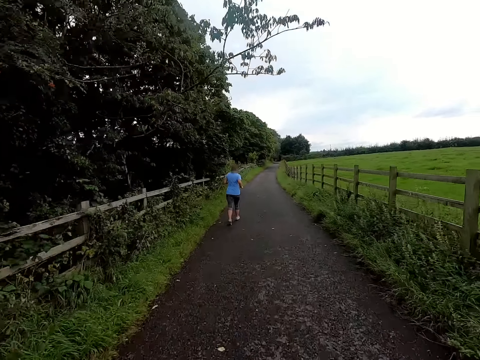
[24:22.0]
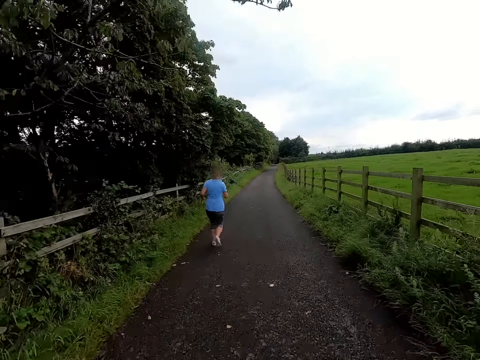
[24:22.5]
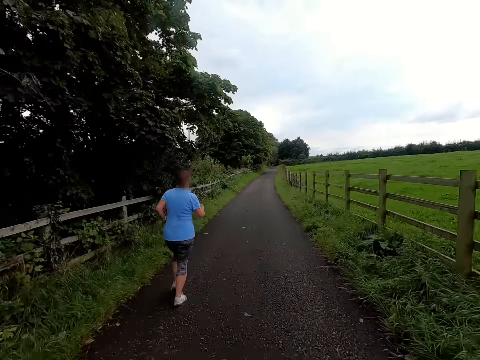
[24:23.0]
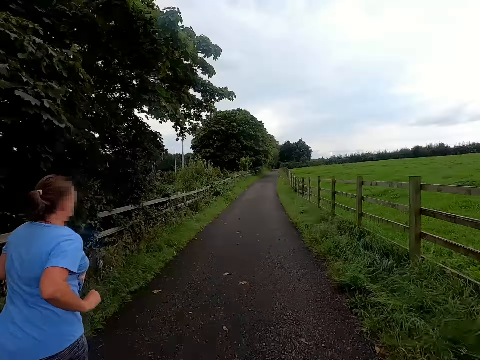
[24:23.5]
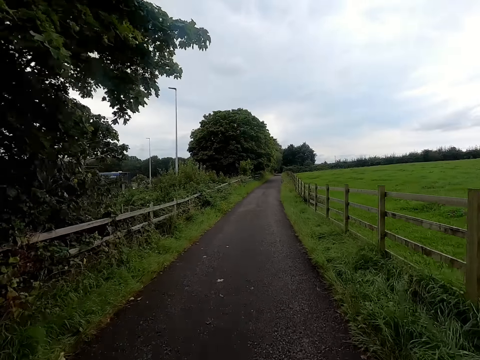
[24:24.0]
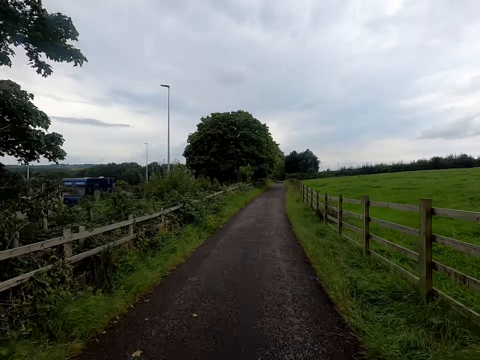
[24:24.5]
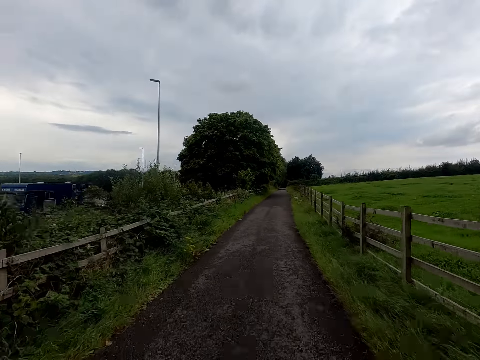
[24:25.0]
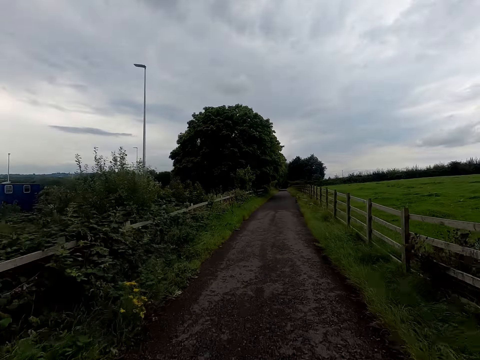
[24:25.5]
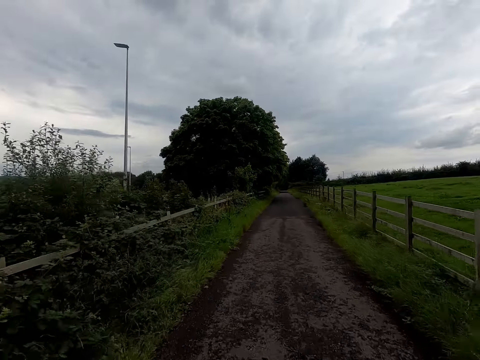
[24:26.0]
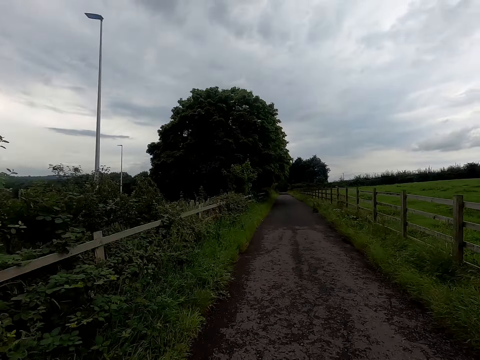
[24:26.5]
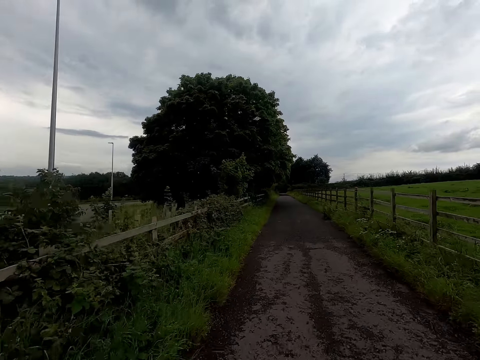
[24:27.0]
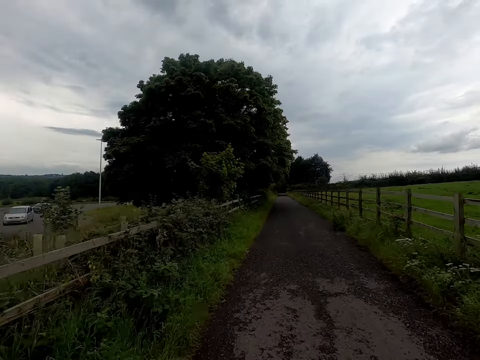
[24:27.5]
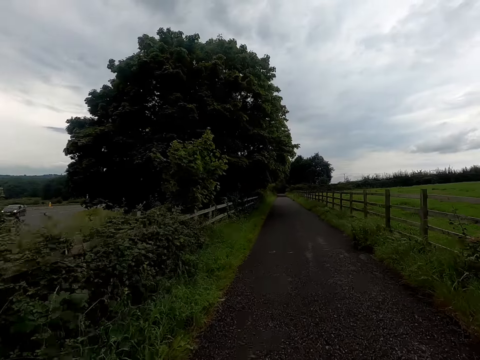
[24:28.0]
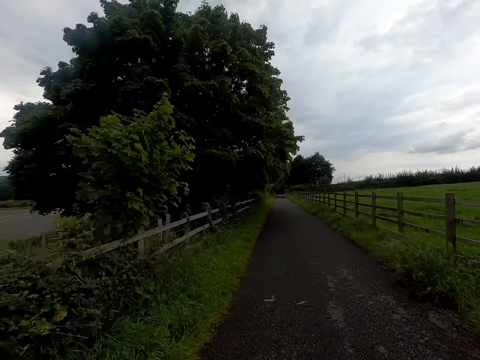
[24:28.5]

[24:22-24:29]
The camera wearer rides the bicycle past a woman.

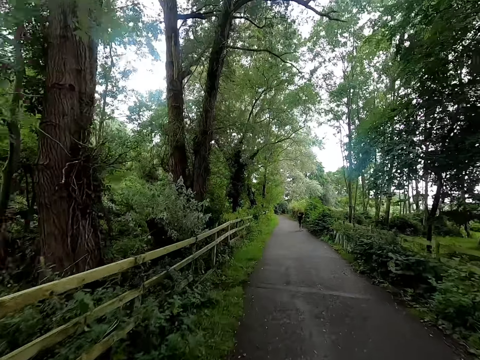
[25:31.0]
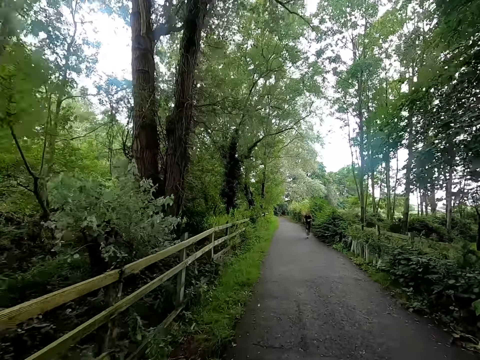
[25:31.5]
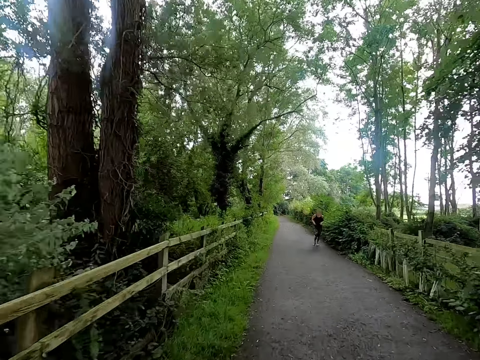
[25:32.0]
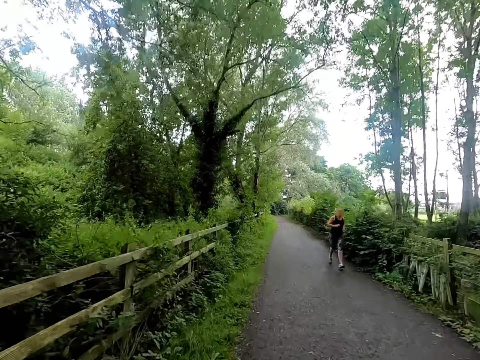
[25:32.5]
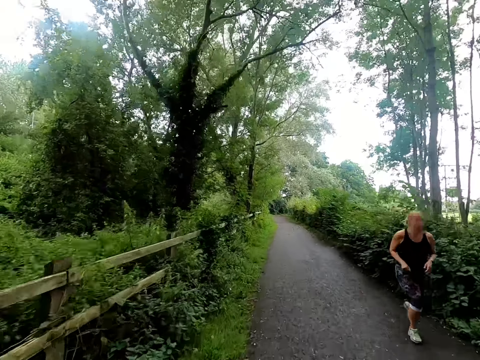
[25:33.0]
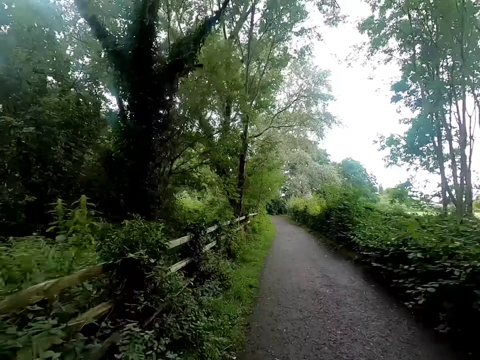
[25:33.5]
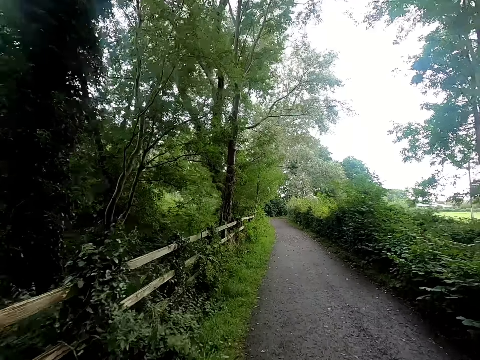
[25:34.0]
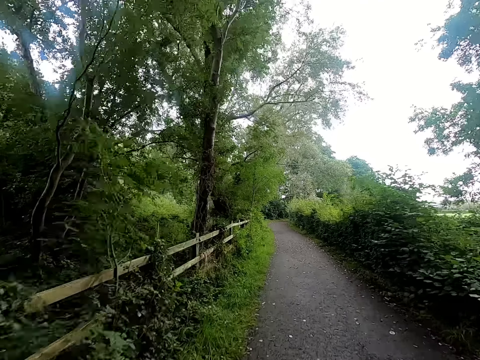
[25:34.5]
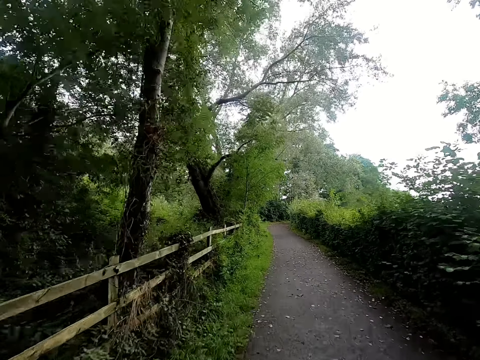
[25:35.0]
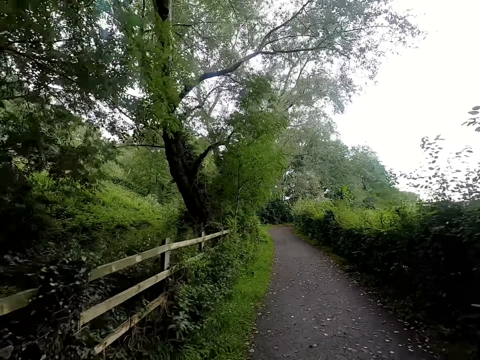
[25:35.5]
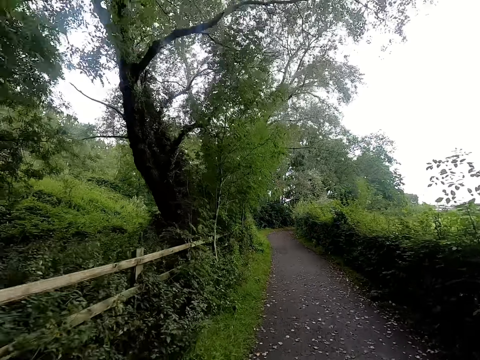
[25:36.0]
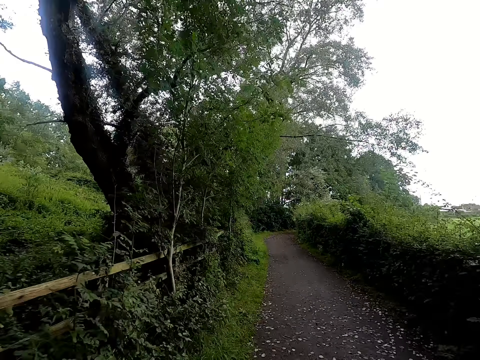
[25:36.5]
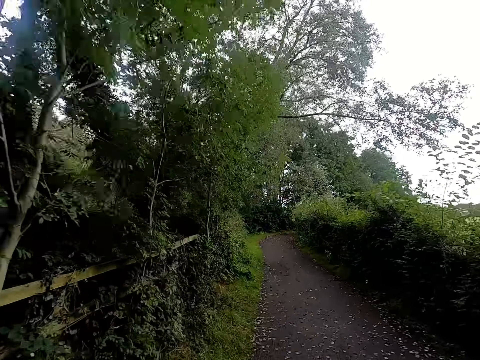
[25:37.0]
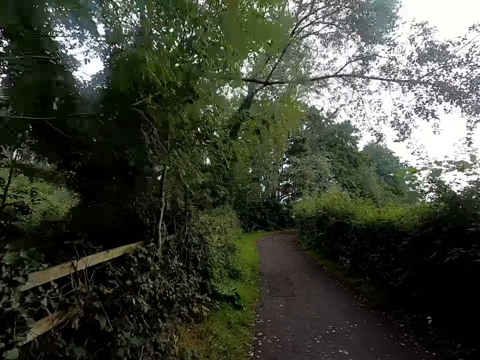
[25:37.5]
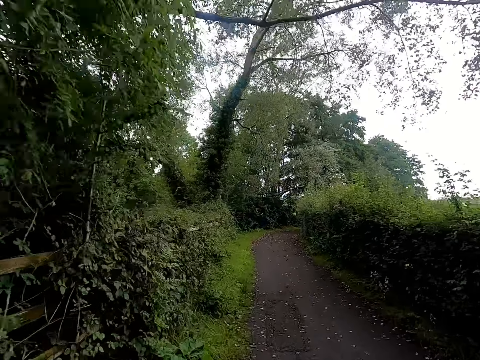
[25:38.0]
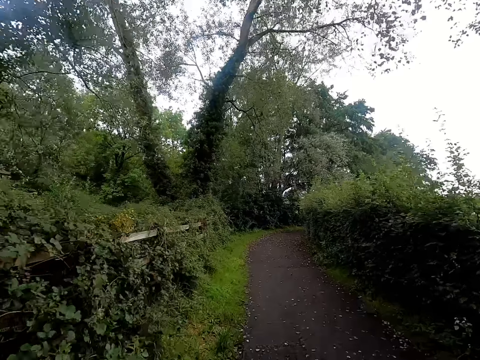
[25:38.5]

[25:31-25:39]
The camera wearer rides the bicycle past a woman.

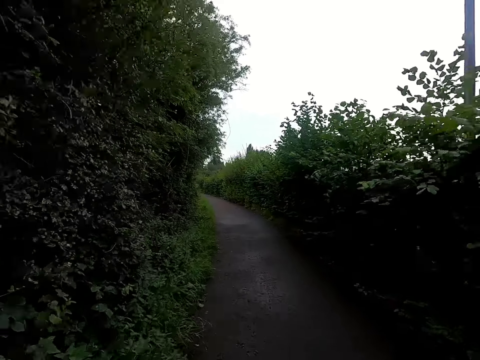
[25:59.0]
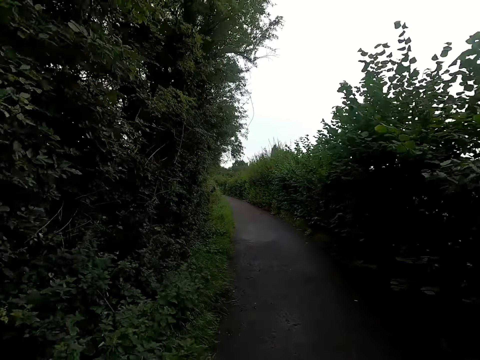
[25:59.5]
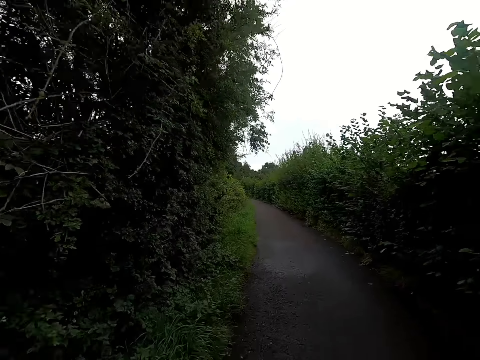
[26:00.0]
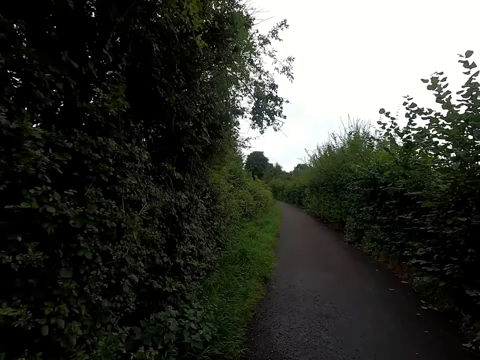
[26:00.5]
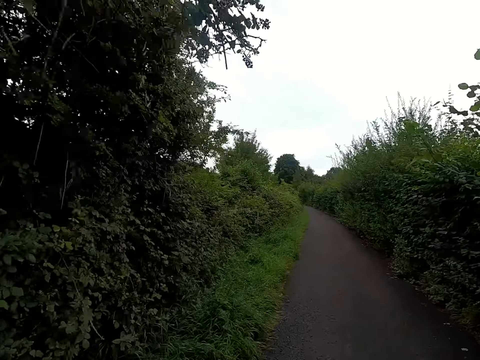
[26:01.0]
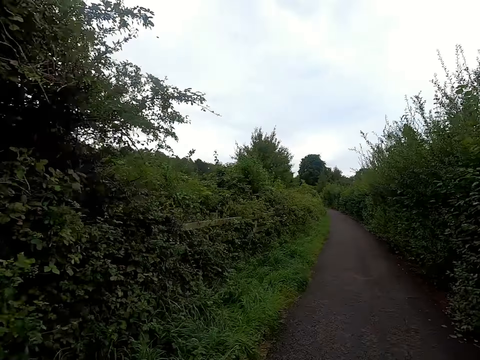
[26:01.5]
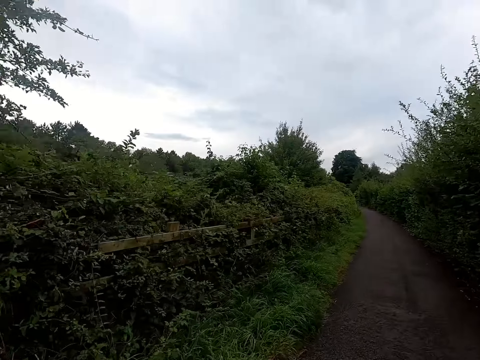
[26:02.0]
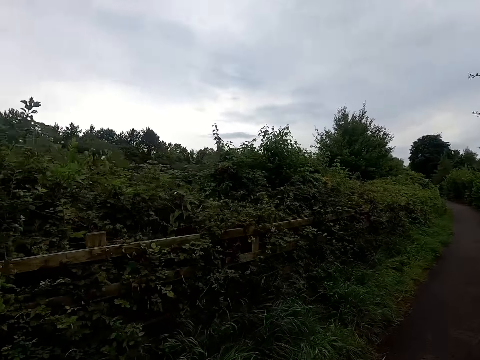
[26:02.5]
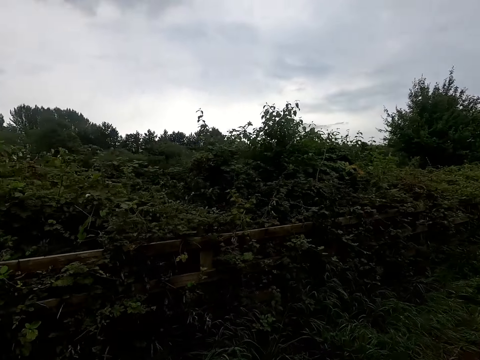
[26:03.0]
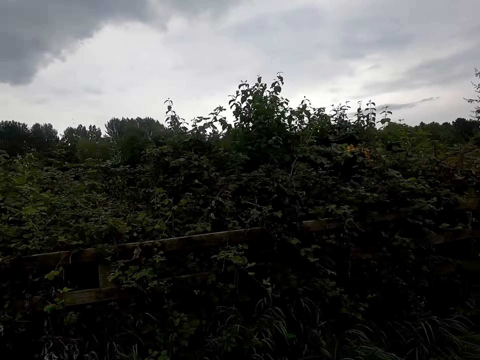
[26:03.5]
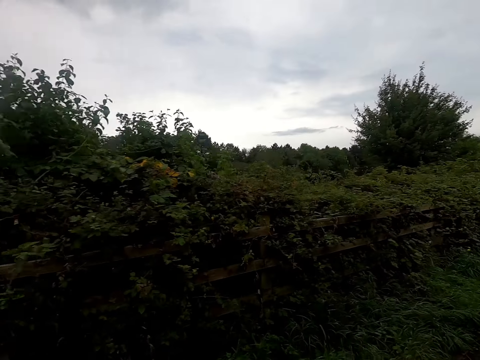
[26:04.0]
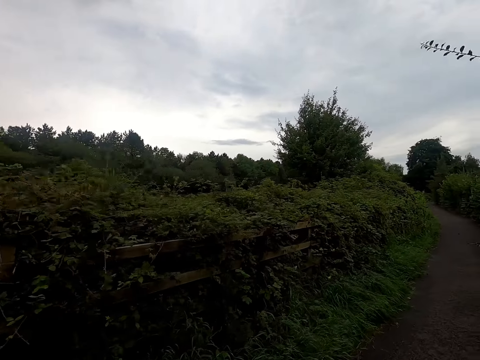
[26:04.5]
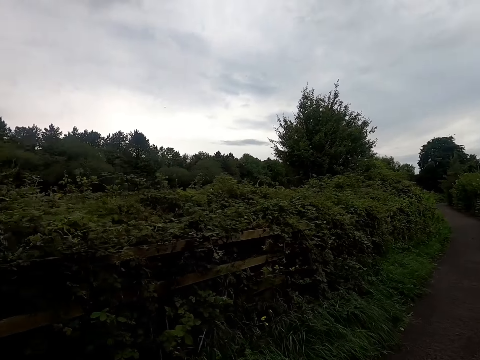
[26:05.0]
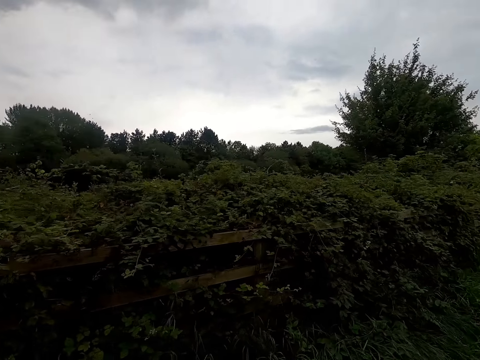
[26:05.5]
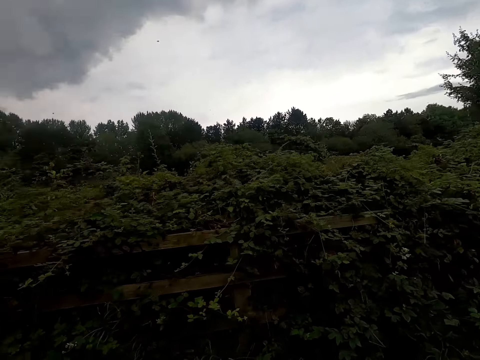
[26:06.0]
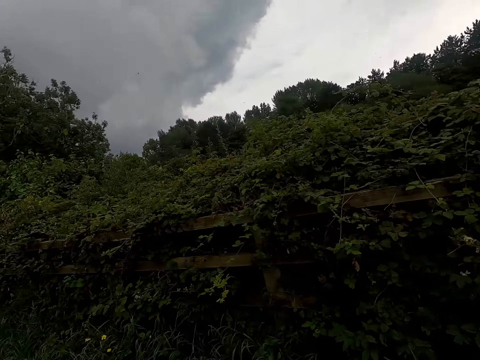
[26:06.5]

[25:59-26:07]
The camera wearer converses with the woman.

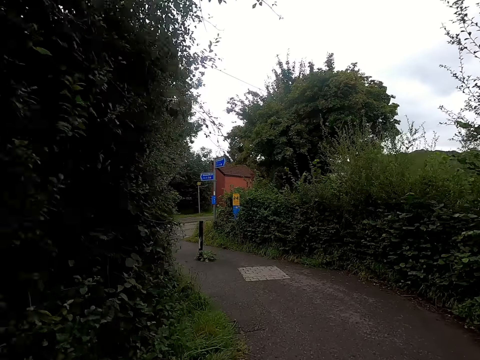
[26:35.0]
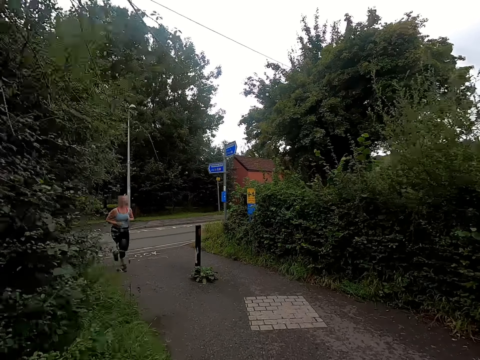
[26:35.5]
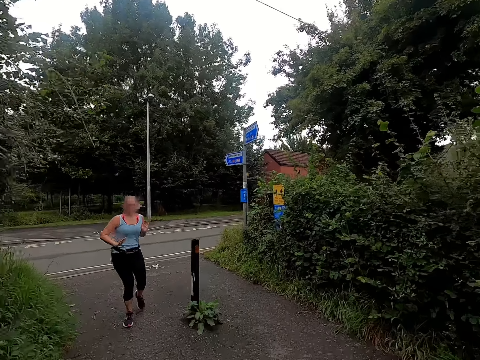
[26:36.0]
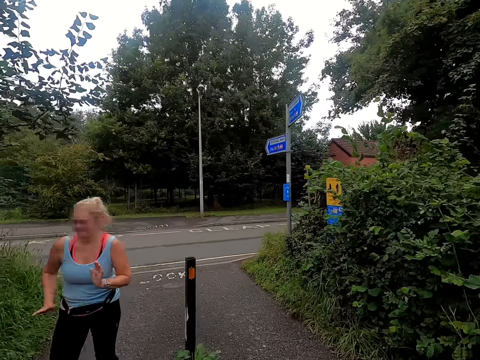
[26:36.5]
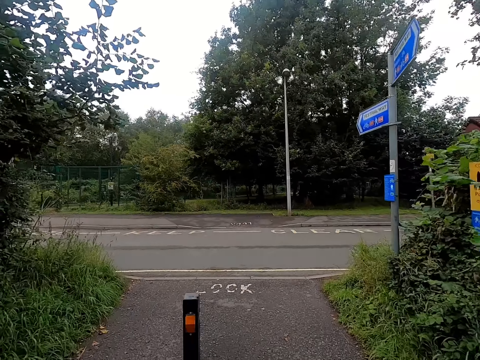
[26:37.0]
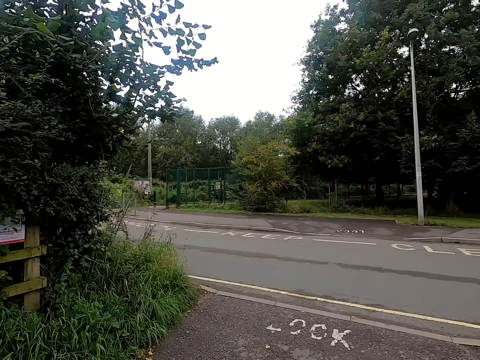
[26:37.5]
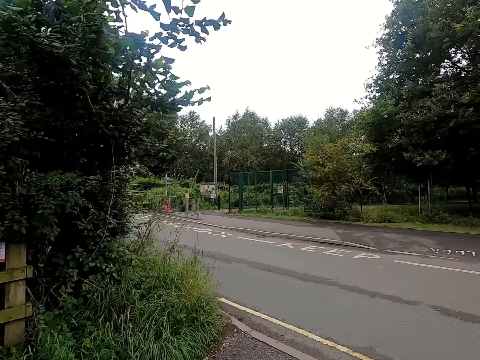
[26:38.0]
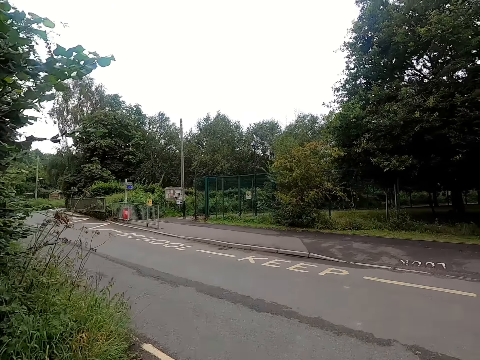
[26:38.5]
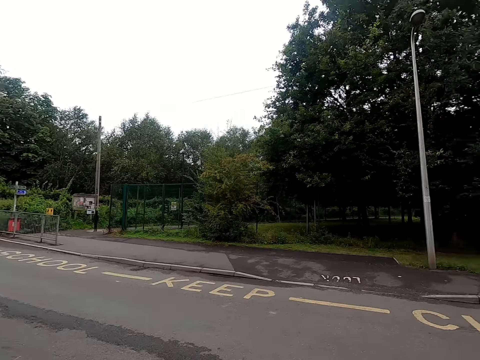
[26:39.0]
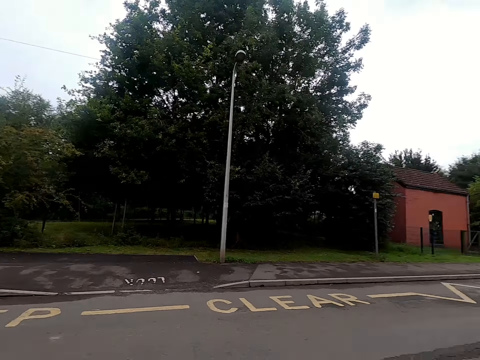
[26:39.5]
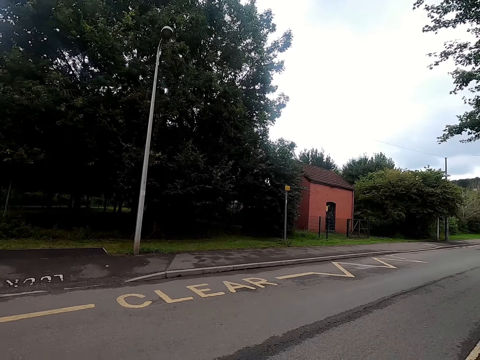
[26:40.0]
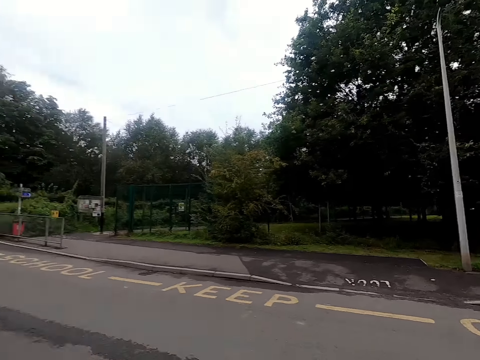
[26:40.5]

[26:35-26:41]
The camera wearer rides the bicycle past a woman. They stop the bicycle in front of a school road.
